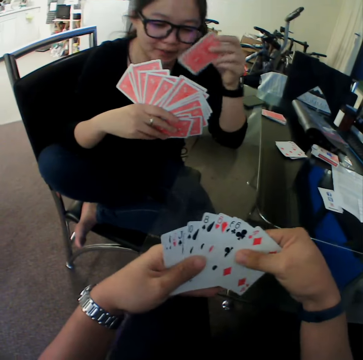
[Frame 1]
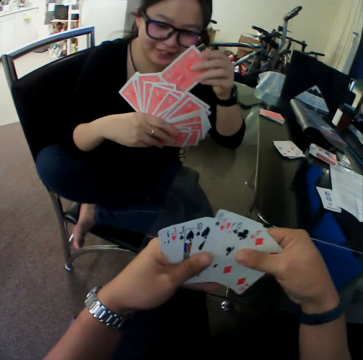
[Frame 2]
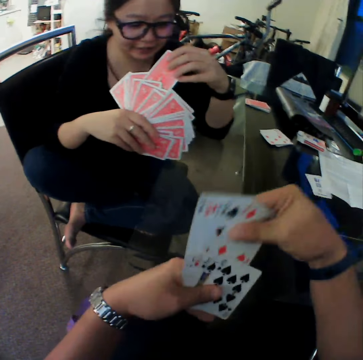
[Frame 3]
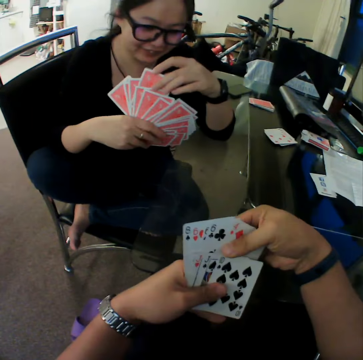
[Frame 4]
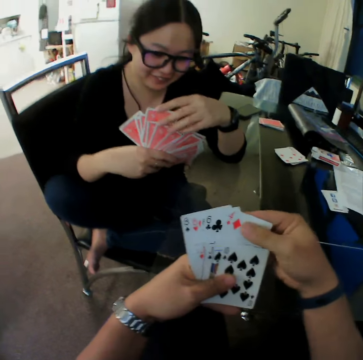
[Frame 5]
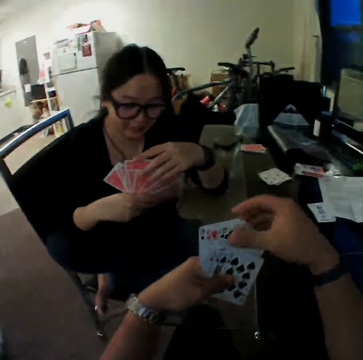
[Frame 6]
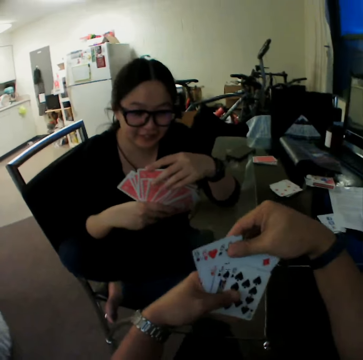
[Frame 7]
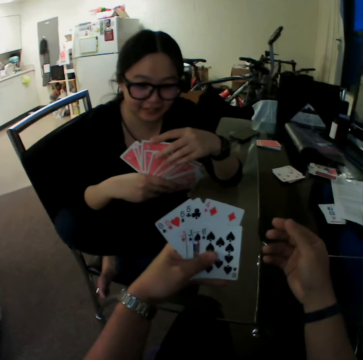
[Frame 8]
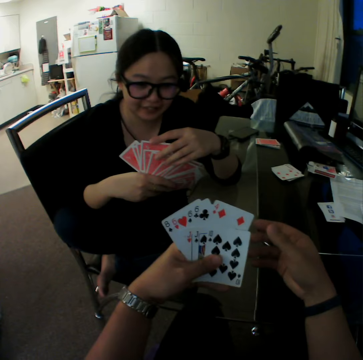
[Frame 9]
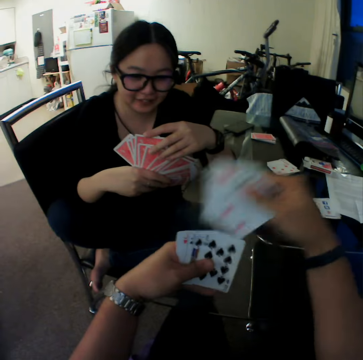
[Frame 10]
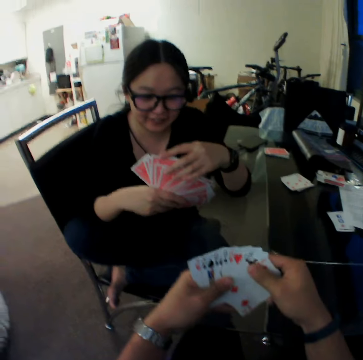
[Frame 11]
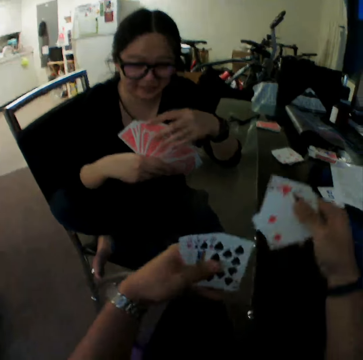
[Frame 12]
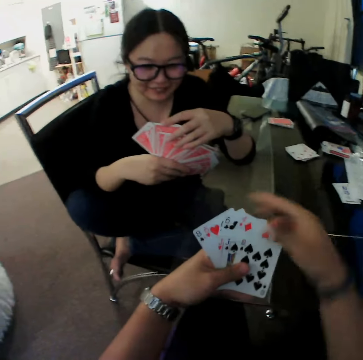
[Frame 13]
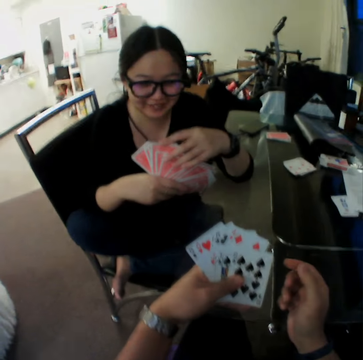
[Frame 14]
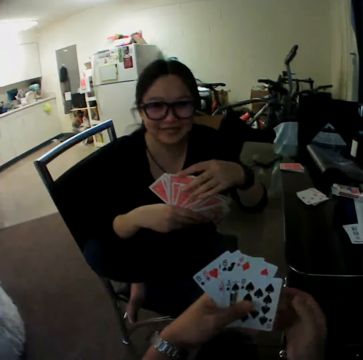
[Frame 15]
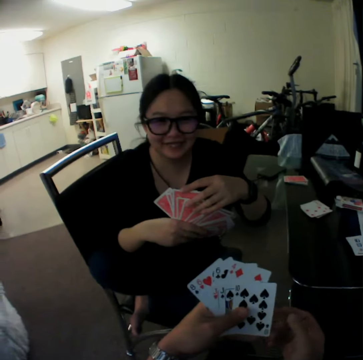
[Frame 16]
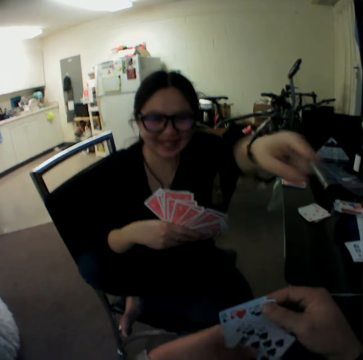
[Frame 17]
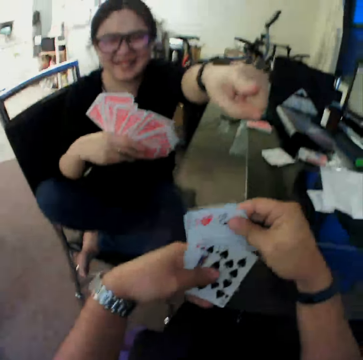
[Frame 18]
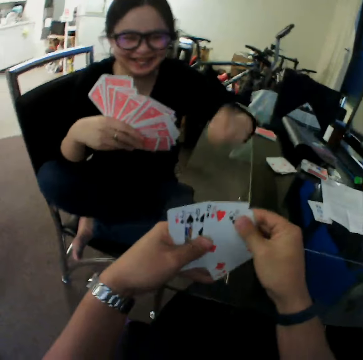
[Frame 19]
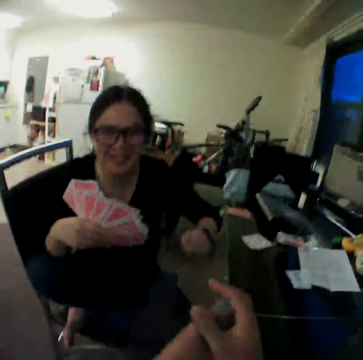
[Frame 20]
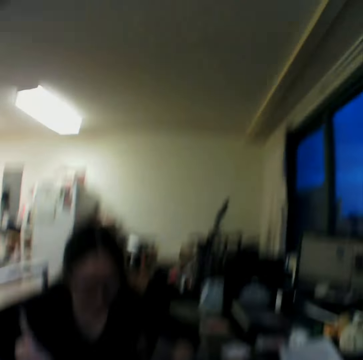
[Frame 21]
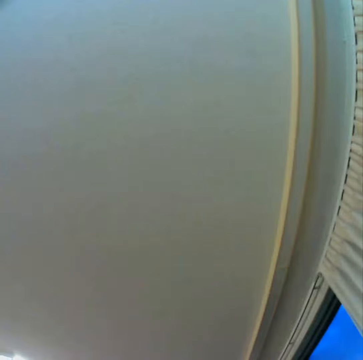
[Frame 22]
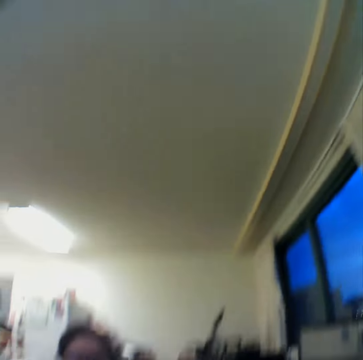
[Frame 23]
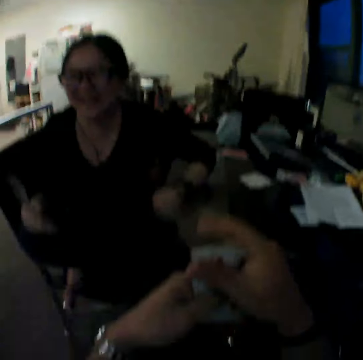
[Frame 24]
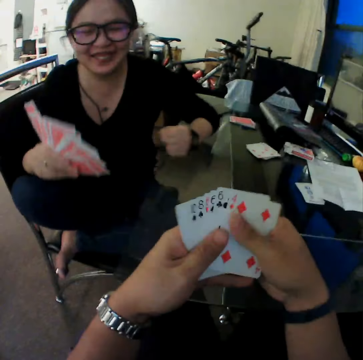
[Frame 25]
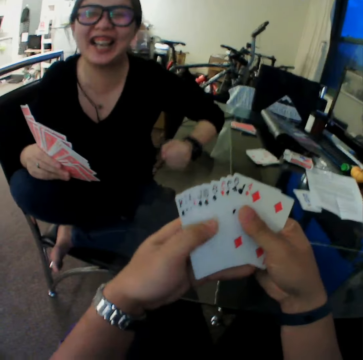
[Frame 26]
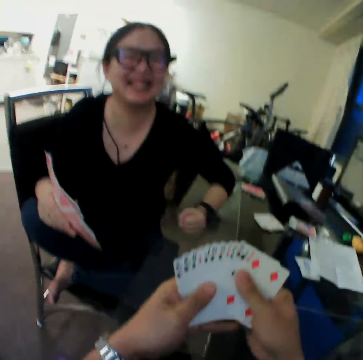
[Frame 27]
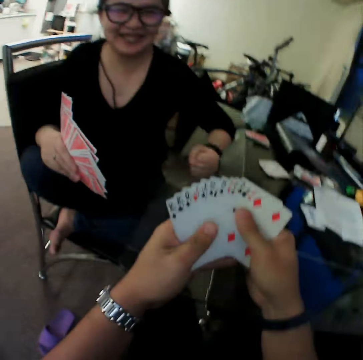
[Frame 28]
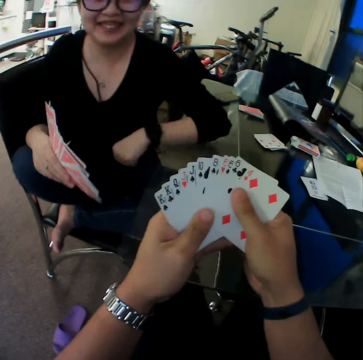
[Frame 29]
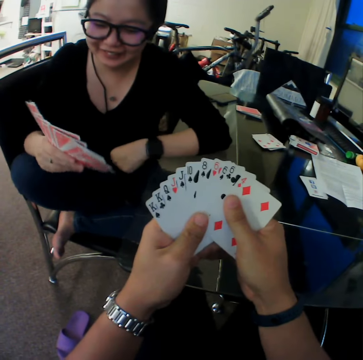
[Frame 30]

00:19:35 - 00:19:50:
The woman interacts with the camera wearer. The camera wearer moves cards in his hands. He arranges the cards. The woman points to the camera wearer with her left hand. The camera wearer converses with the woman. The woman hits her left hand on the table.

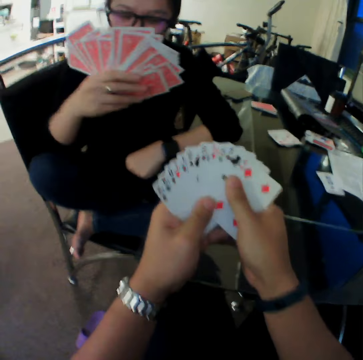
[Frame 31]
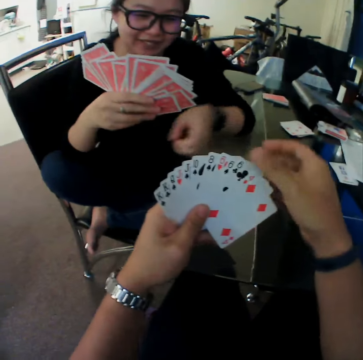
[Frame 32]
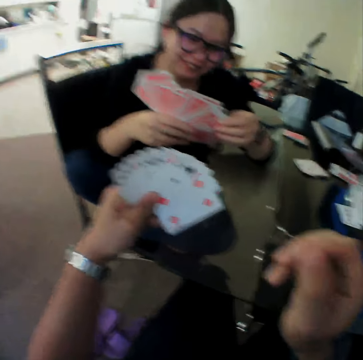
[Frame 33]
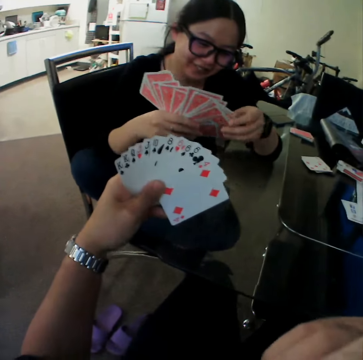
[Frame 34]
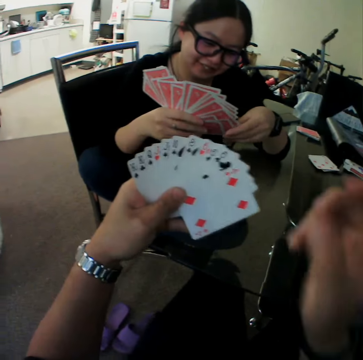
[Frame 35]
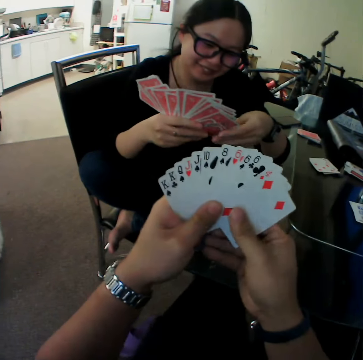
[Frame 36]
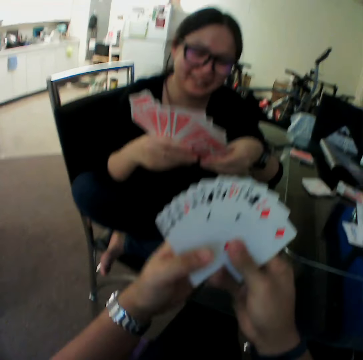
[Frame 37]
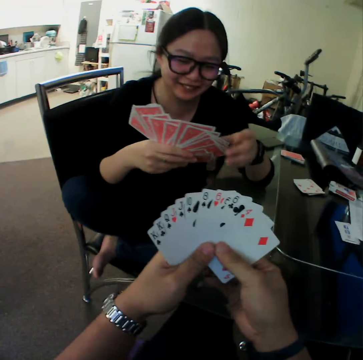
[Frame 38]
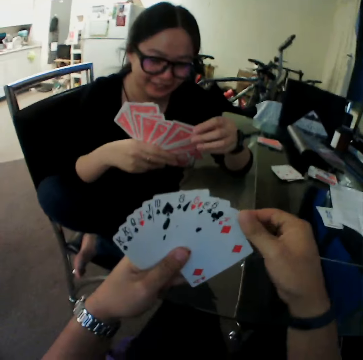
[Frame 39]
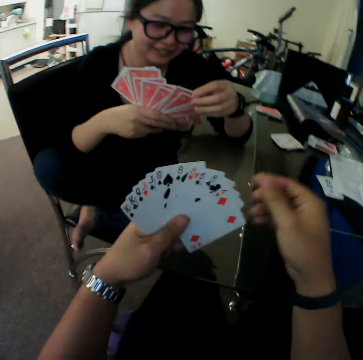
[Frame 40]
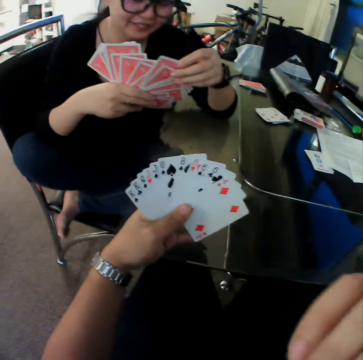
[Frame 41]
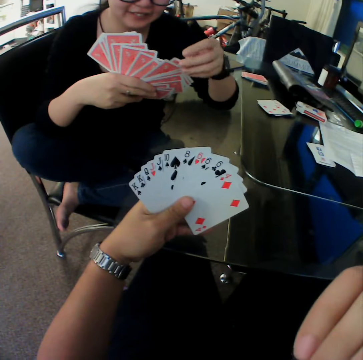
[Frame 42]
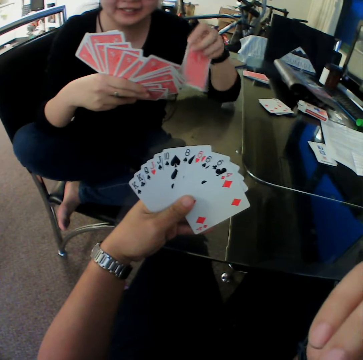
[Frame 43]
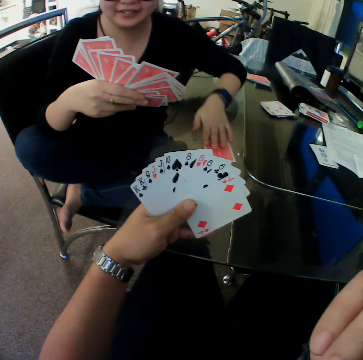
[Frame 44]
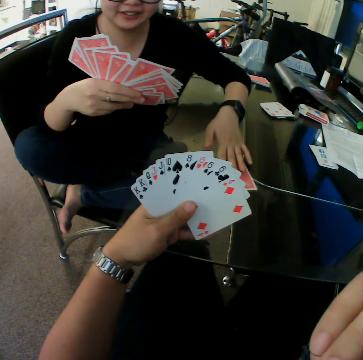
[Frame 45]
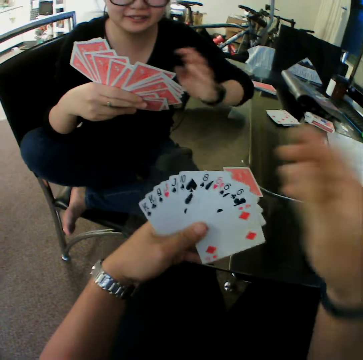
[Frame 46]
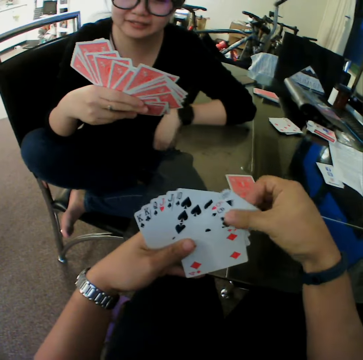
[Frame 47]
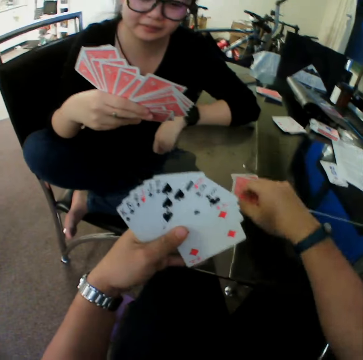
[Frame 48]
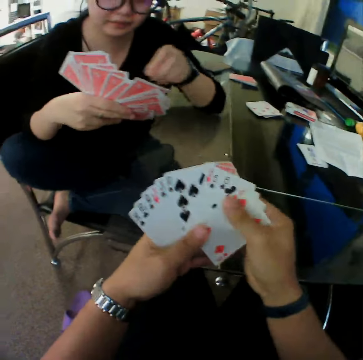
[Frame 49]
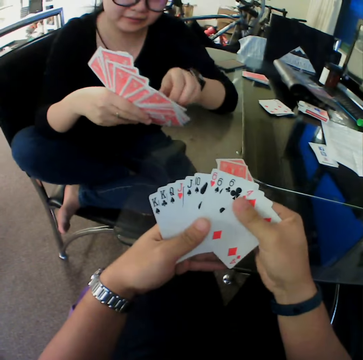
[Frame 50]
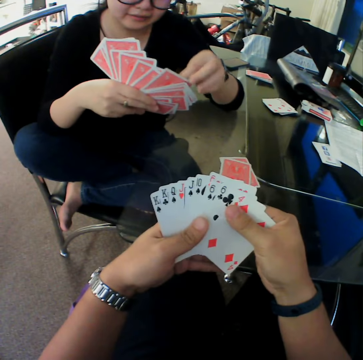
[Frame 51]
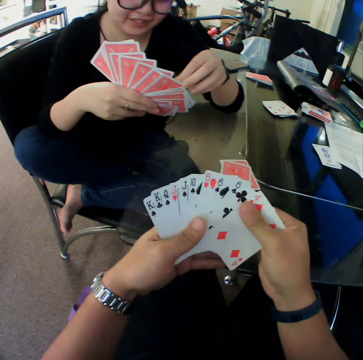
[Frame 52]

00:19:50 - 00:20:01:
A woman looks through the card. She drops the card on the table with her left hand. The camera wearer drops the card on the table with his right hand.

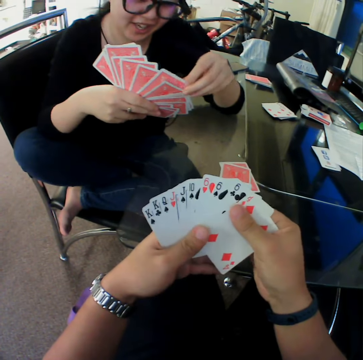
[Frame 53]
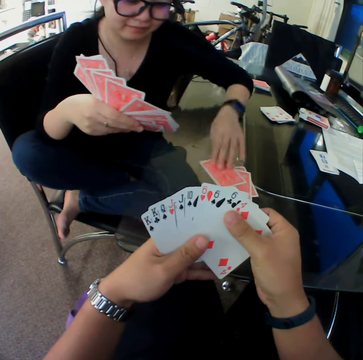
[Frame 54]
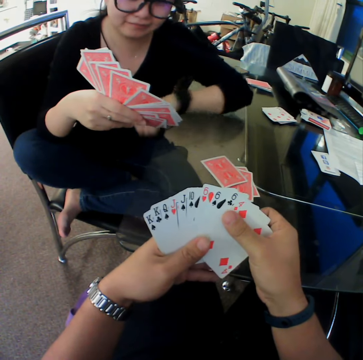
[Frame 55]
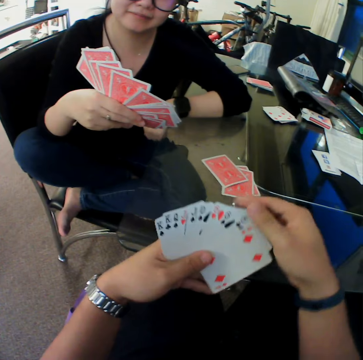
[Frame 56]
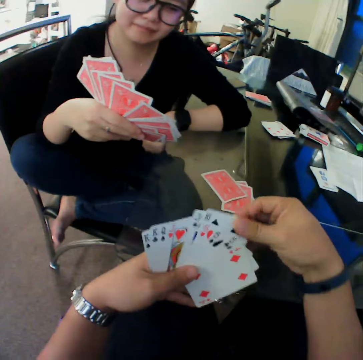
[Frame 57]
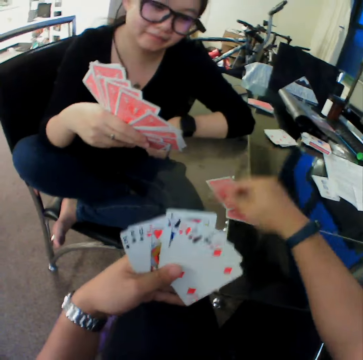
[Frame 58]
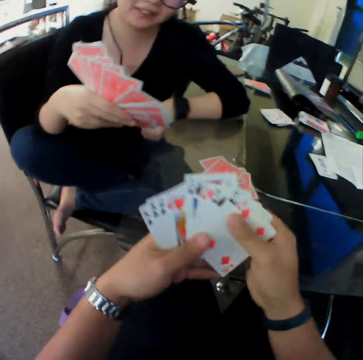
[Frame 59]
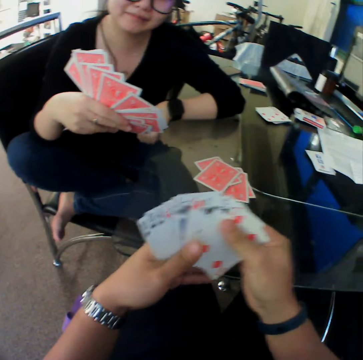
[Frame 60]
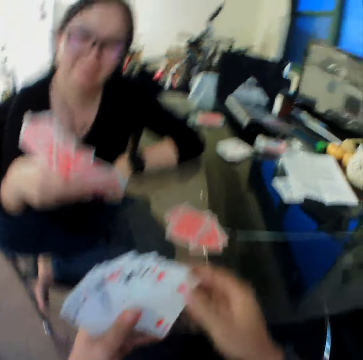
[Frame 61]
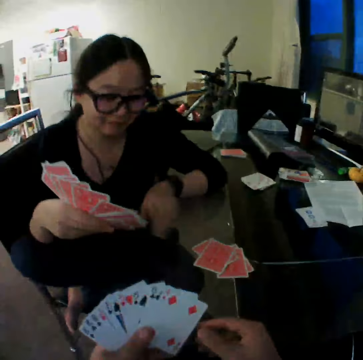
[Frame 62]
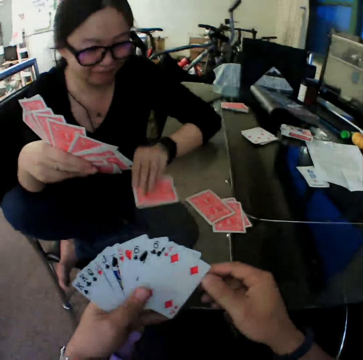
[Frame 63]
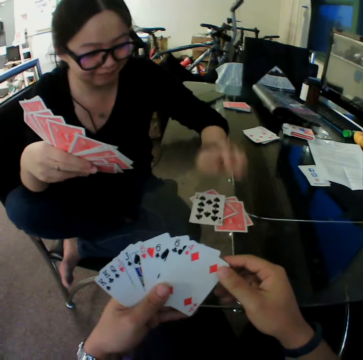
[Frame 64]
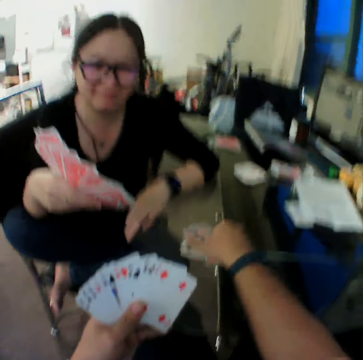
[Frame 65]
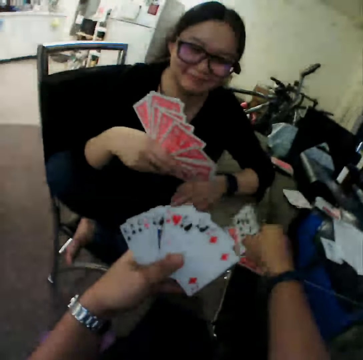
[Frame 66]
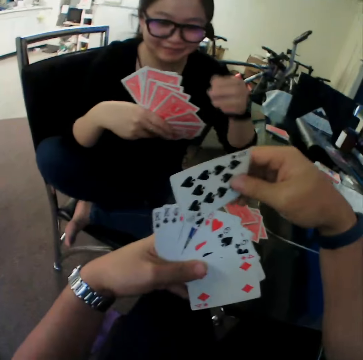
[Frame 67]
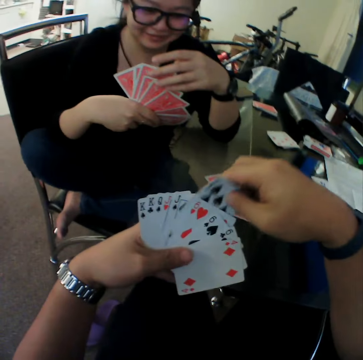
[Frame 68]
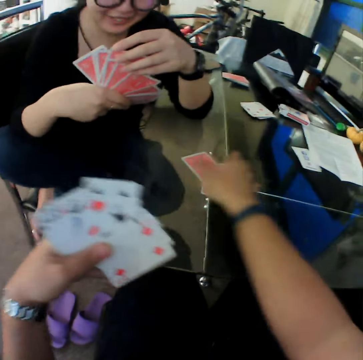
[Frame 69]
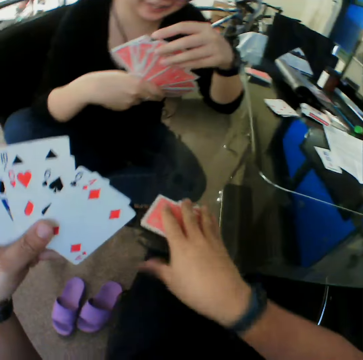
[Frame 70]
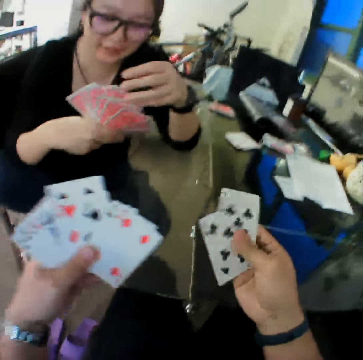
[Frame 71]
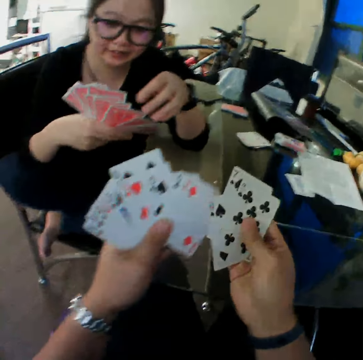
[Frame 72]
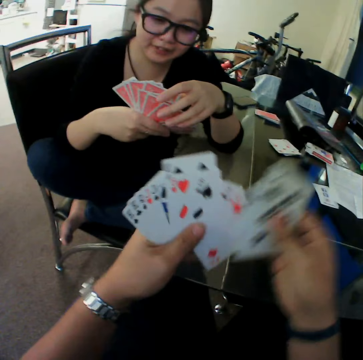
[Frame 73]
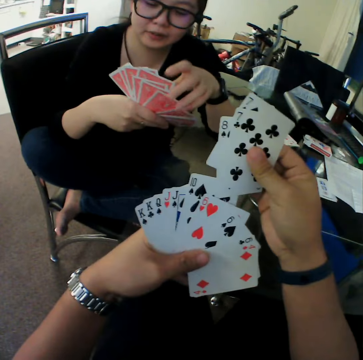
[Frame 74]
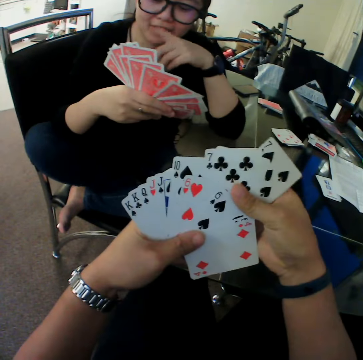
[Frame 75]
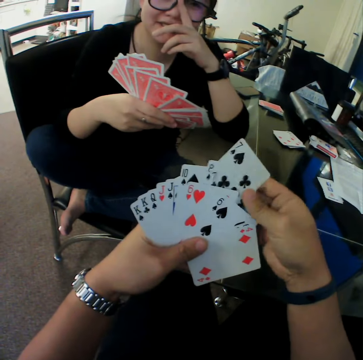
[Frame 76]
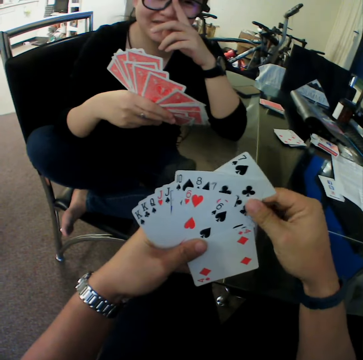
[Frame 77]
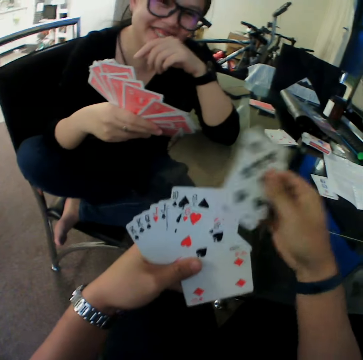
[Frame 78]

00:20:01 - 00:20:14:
The woman drops the card on the table with her left hand. The camera wearer drops the card on the table with his right hand. The woman flips the card on the table with her left hand. The camera wearer picks cards from the table with his right hand. He picks cards from the table with his right hand again. He arranges the cards.
